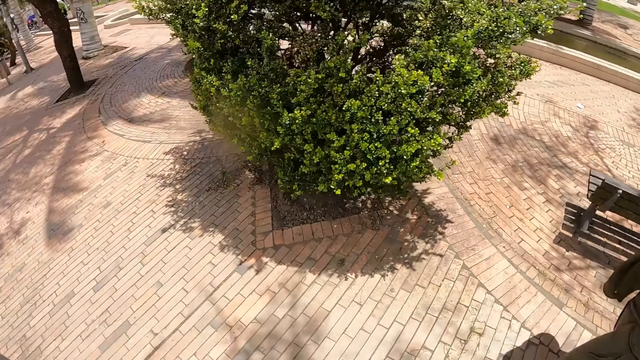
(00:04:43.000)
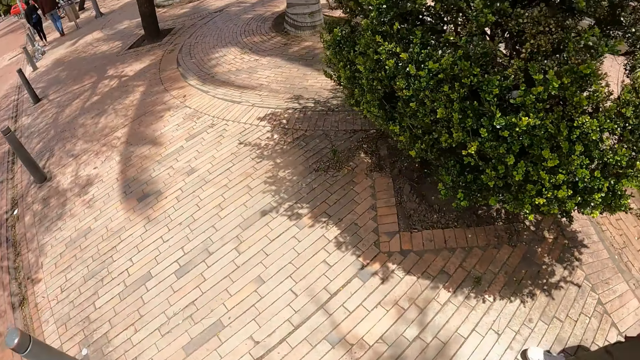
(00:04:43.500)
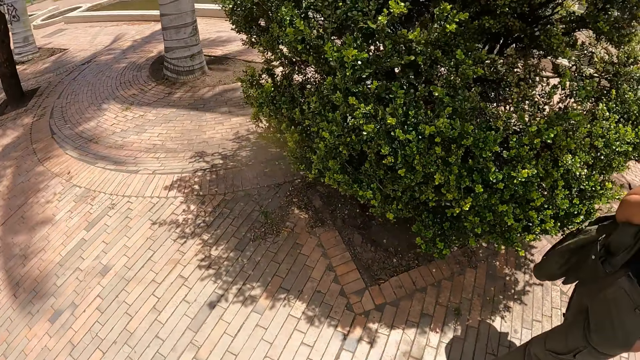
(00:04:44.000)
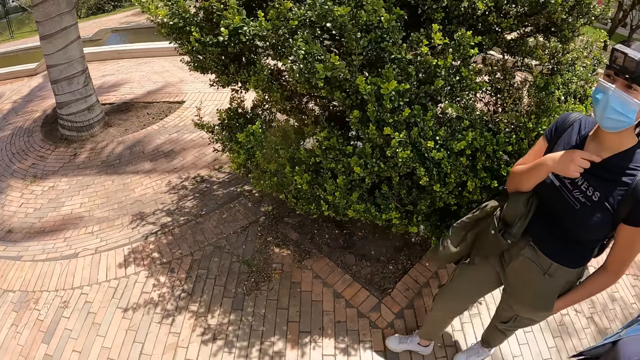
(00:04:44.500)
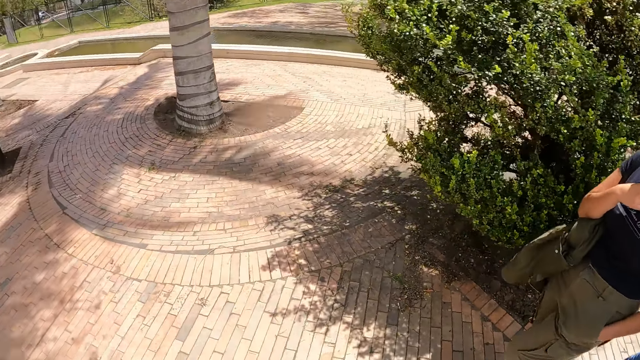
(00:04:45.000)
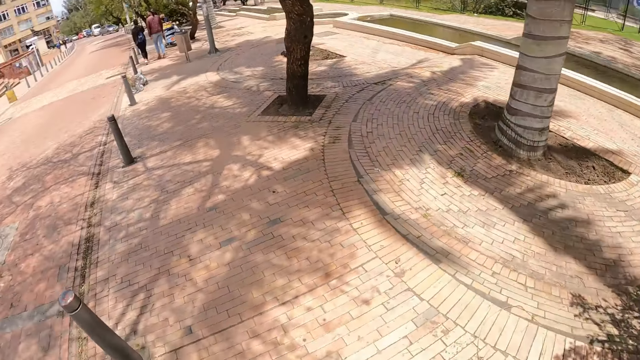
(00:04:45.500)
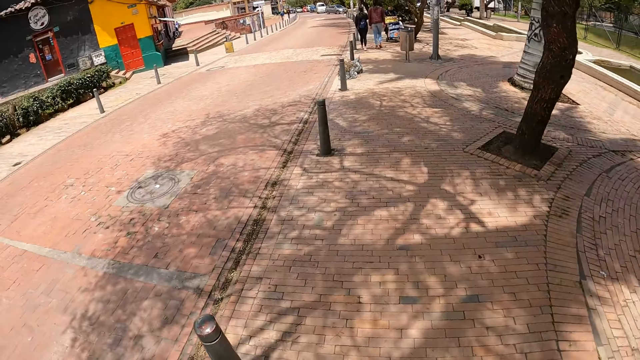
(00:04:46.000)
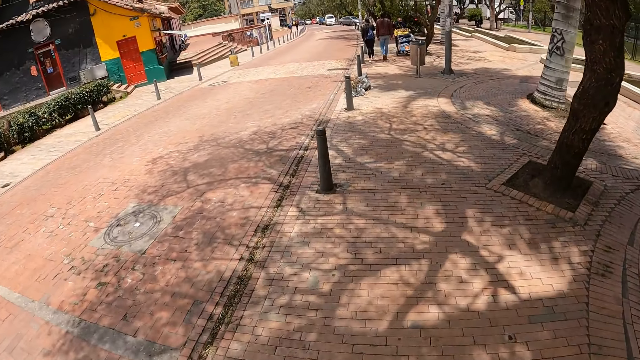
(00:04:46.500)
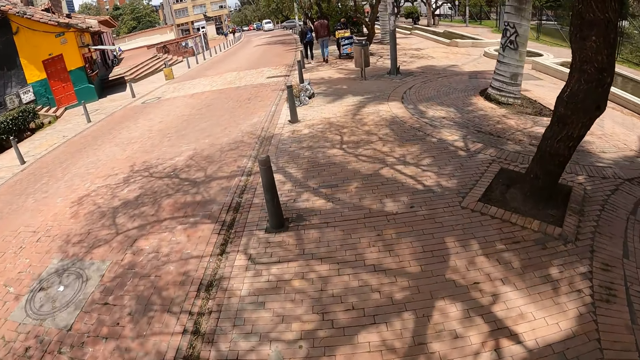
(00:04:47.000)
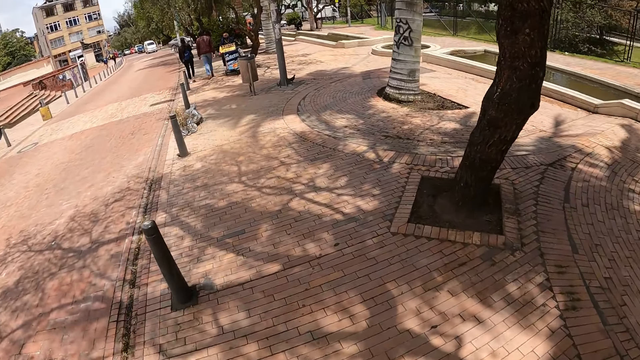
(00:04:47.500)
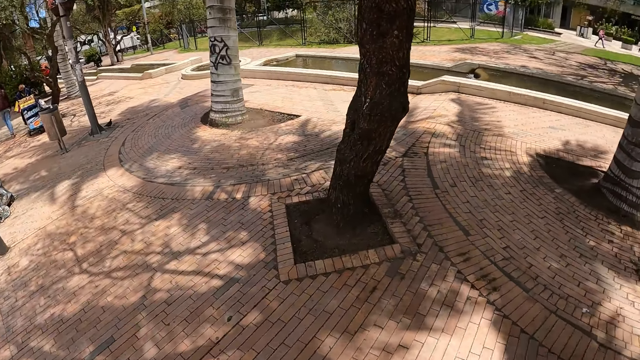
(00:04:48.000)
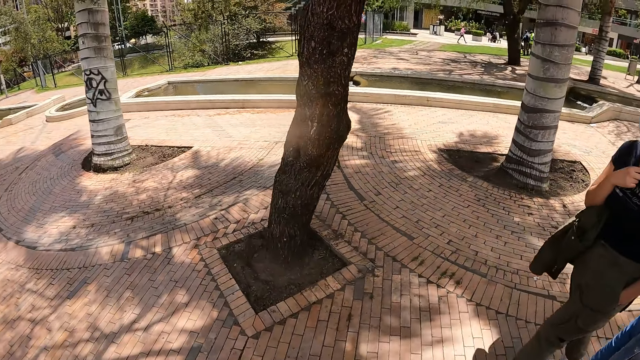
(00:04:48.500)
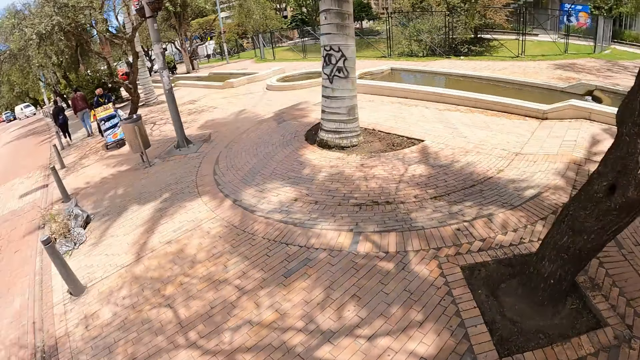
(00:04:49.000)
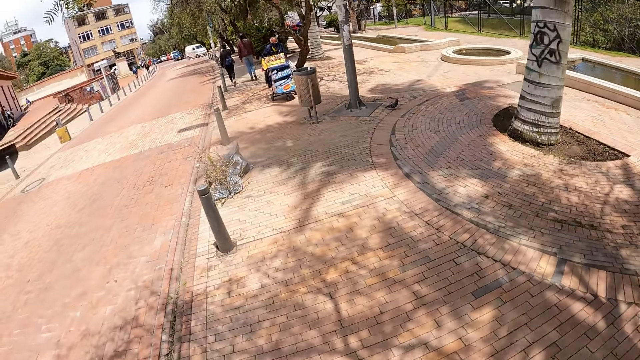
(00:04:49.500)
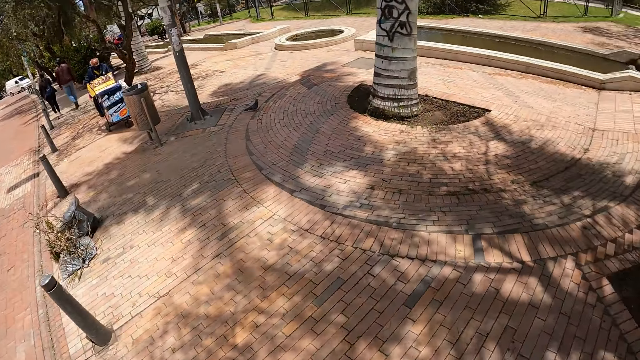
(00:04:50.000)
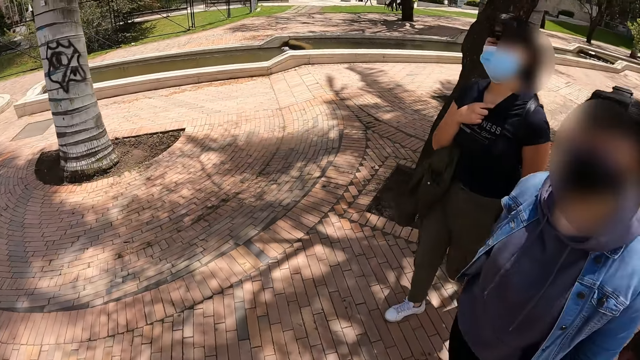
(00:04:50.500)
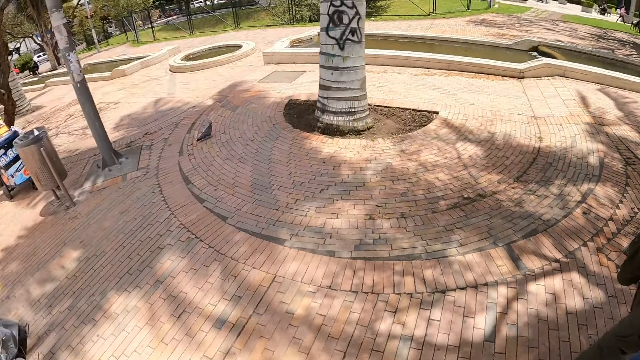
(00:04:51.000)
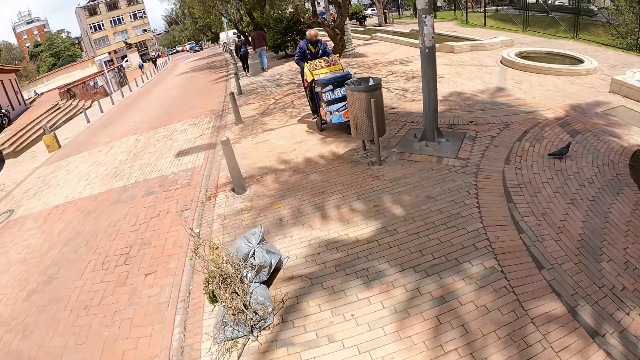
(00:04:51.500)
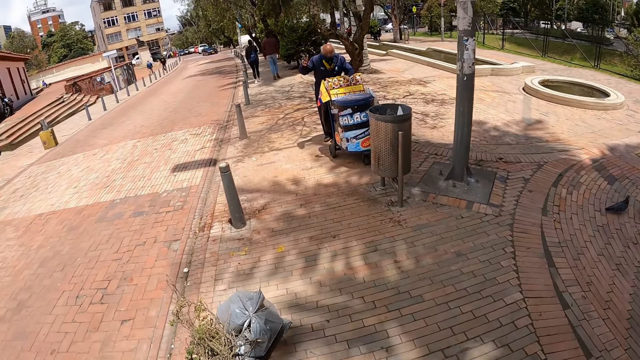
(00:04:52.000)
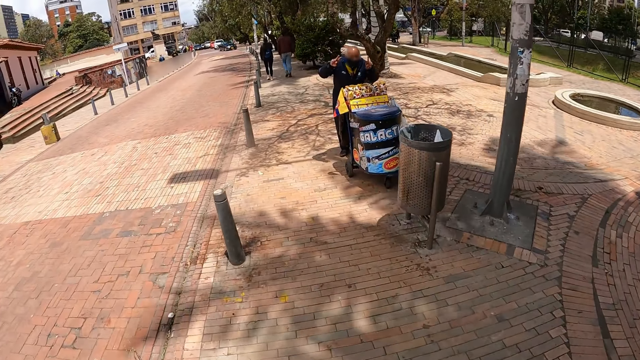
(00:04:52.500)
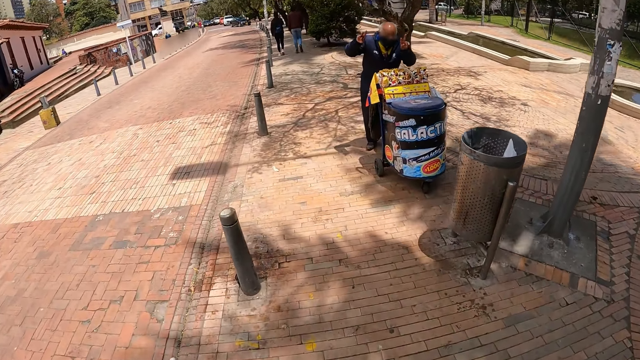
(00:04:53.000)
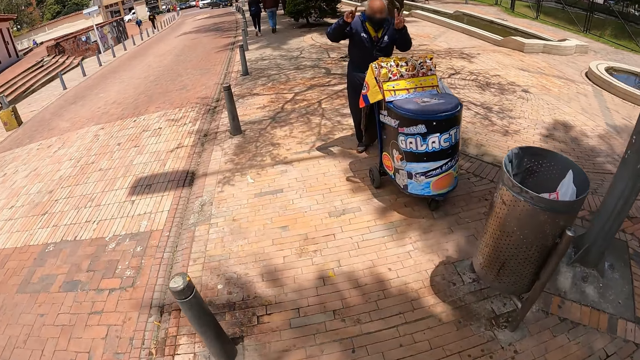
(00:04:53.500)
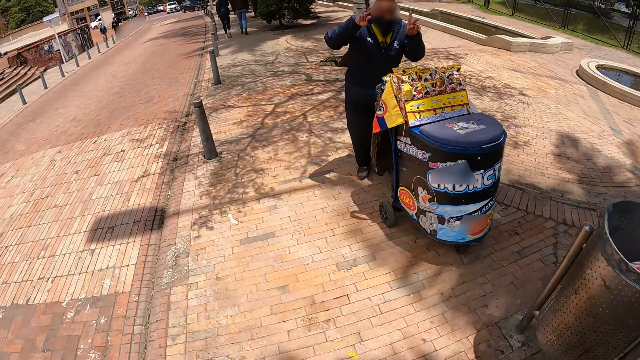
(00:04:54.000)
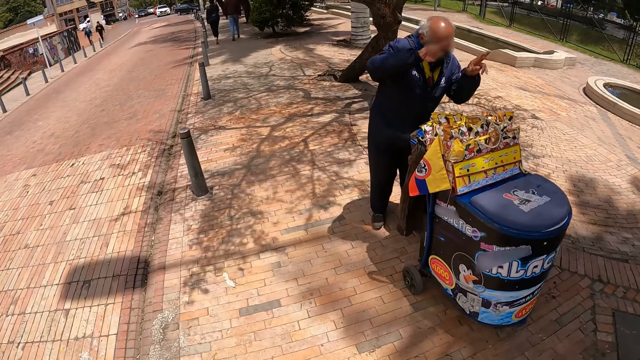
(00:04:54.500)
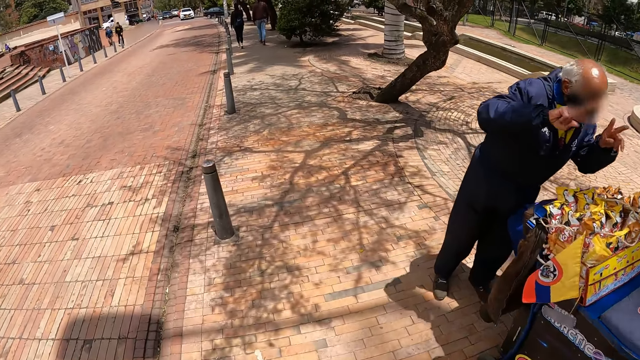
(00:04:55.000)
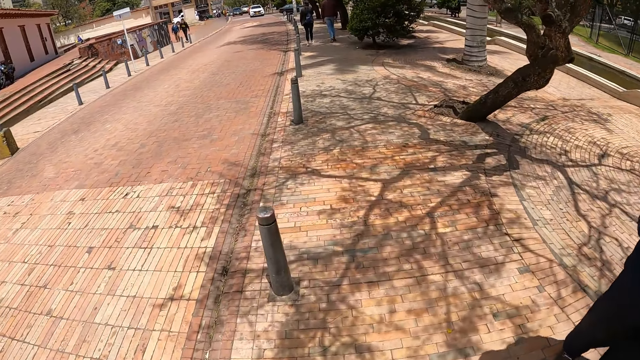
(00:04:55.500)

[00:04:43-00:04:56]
The camera wearer looks around the open area. They walk in the open area. They look around the open area. They walk in the open area. They look around the open area. They look at a woman and another woman. They look around the open area. They walk in the open area.

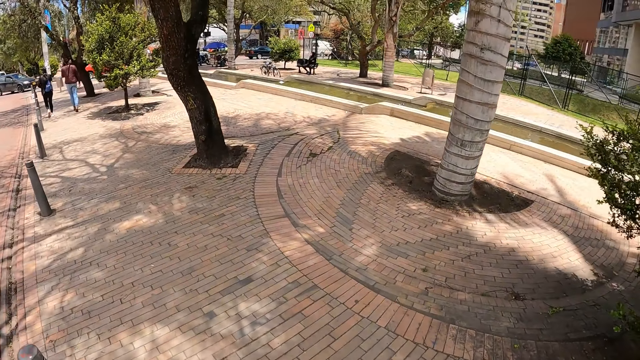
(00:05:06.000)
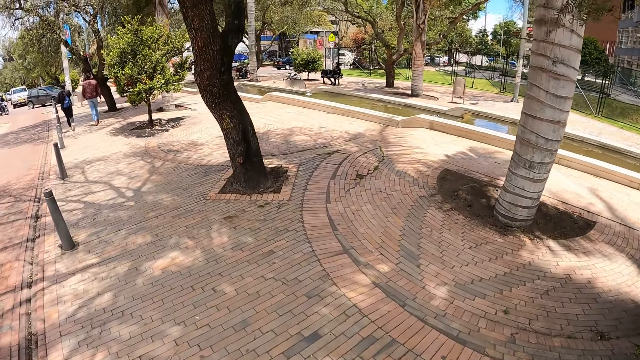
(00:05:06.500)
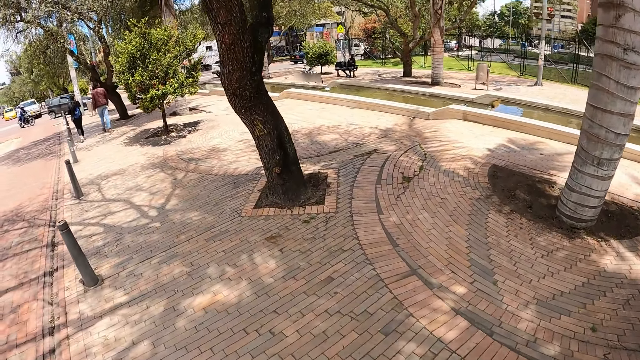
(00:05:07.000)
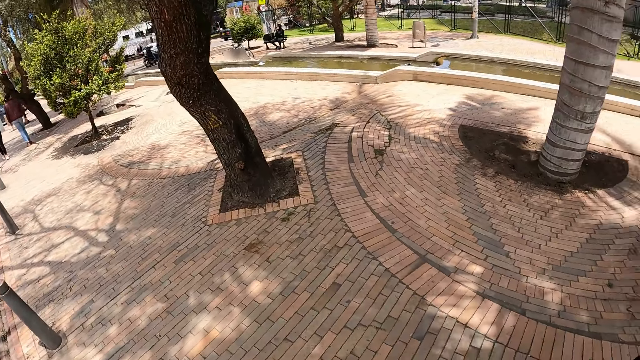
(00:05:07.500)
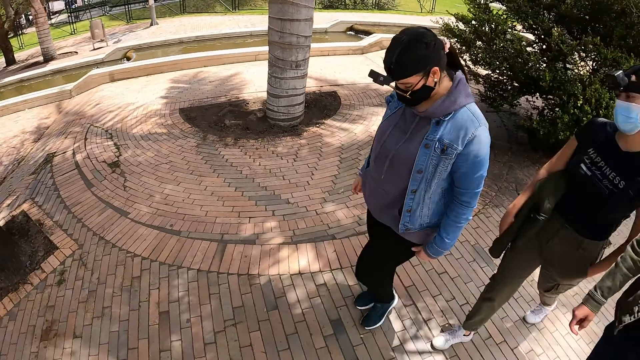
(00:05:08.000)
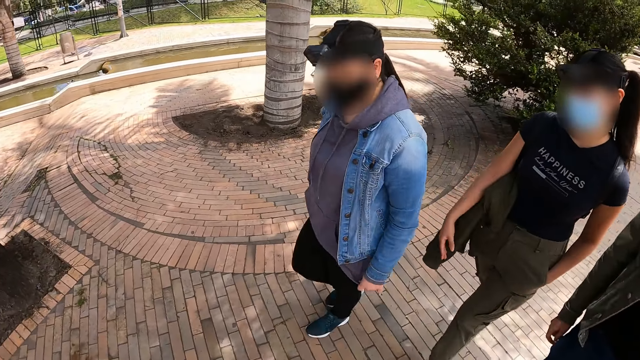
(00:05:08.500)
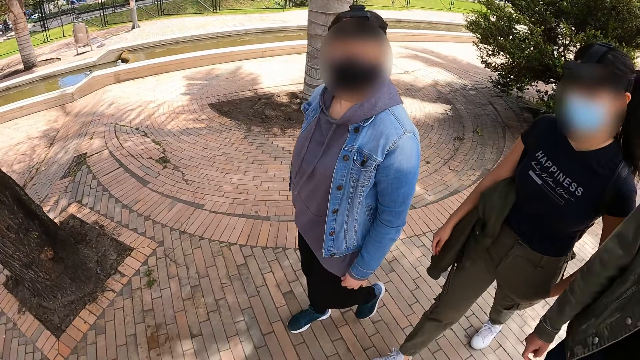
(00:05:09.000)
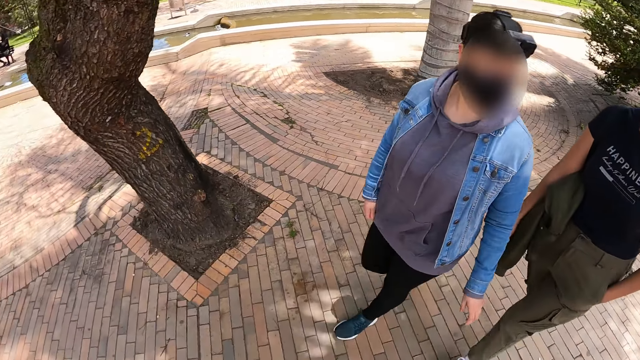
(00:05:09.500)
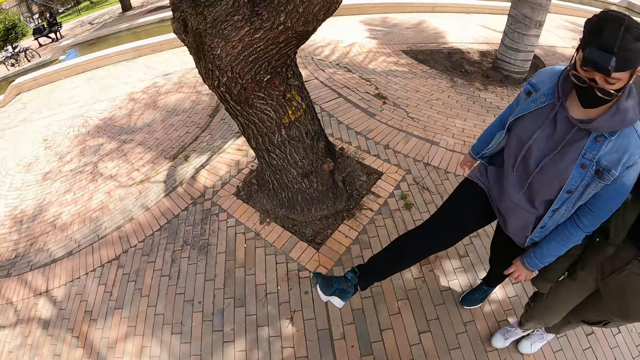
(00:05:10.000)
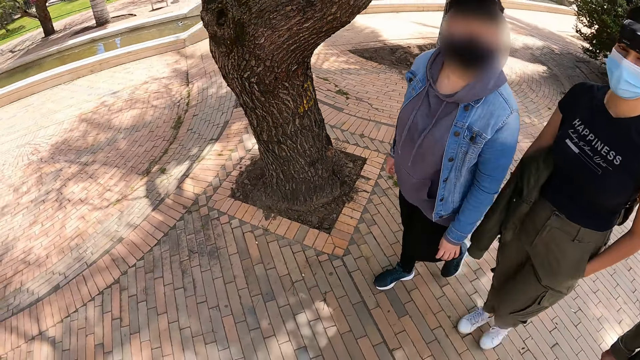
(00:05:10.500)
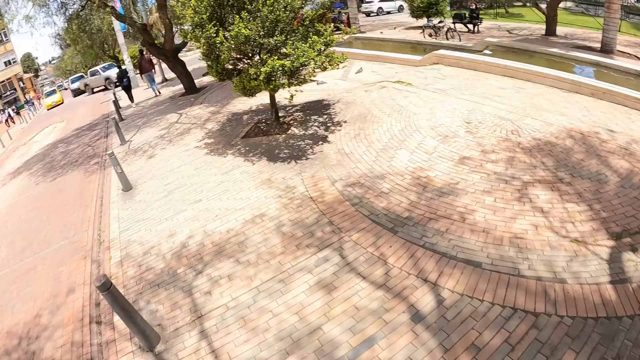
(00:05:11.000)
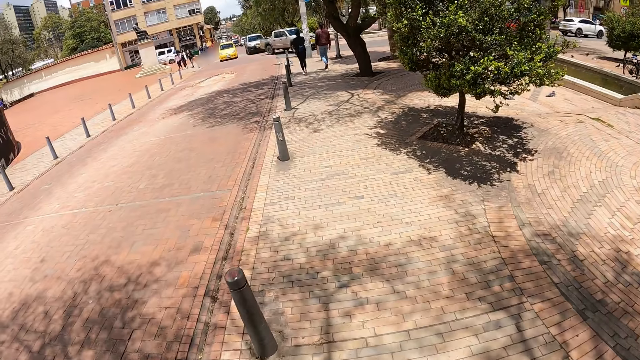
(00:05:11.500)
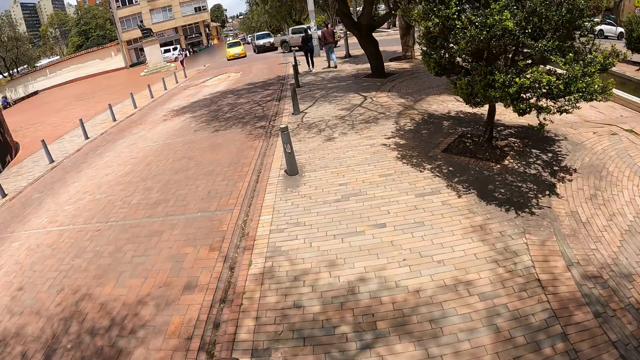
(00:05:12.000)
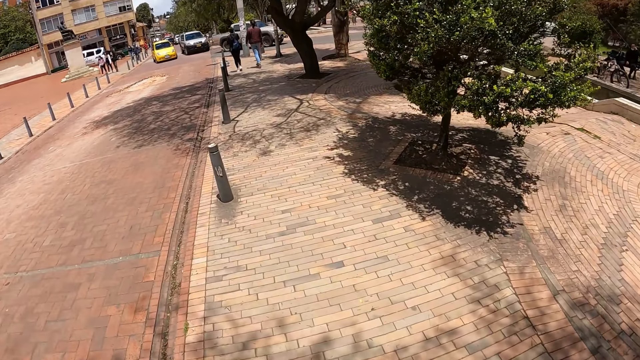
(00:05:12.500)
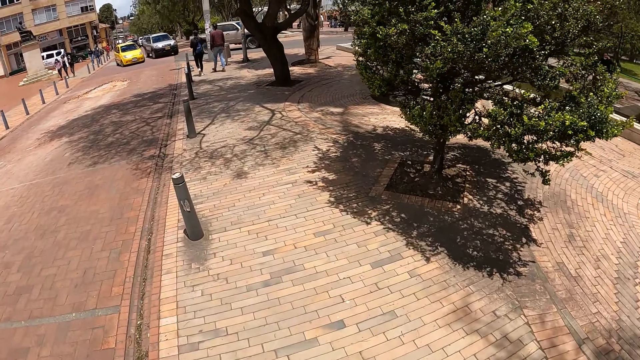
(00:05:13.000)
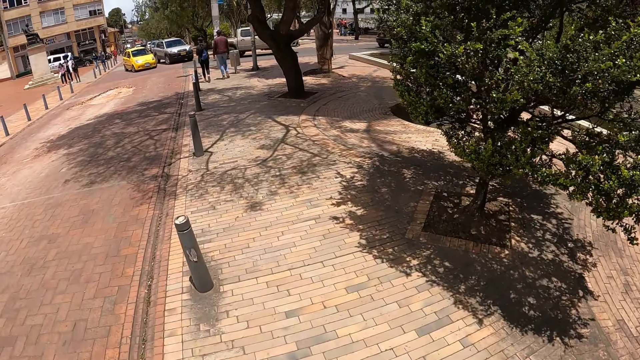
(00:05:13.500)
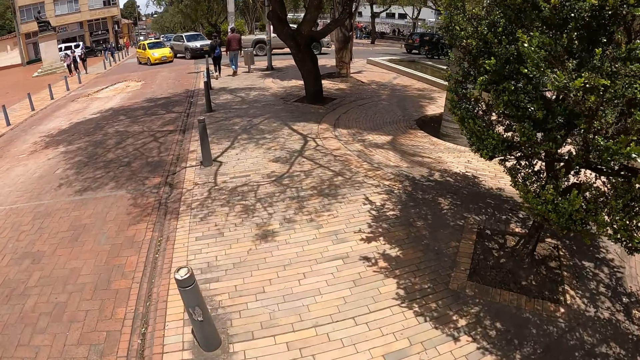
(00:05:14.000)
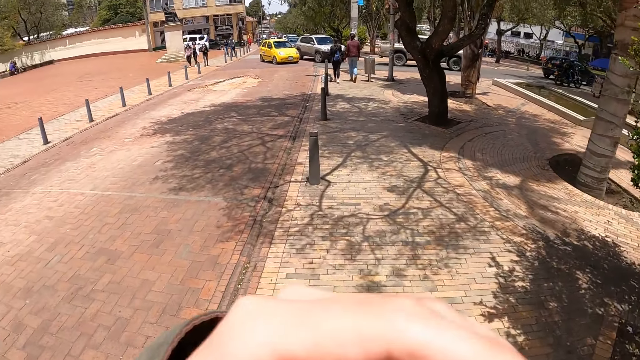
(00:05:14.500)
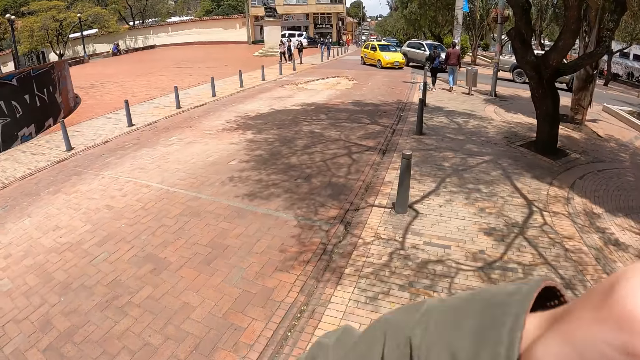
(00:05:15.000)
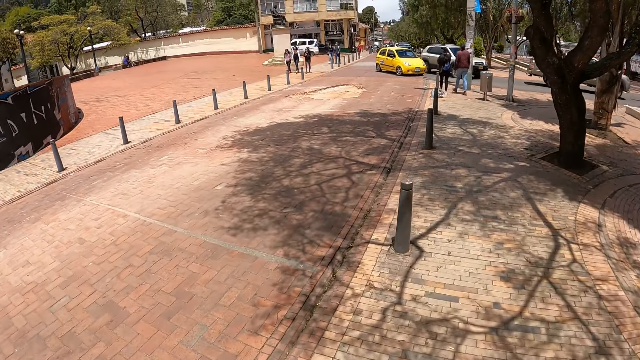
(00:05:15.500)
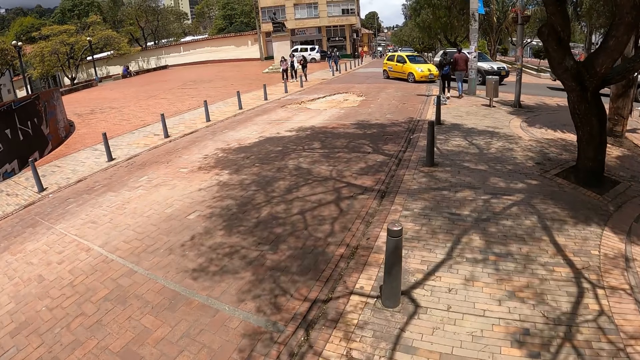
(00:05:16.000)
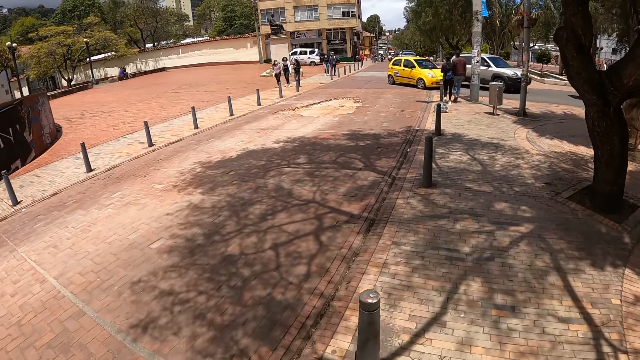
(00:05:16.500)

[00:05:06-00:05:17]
The camera wearer looks at a woman and another woman. The other woman walks in an open area. The first woman walks in the open area. The camera wearer walks in the open area. They look around the open area. They walk in the open area. They do a hand gesture. They walk in the open area.
